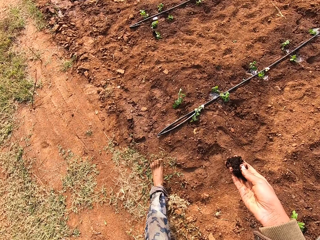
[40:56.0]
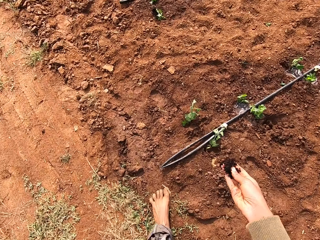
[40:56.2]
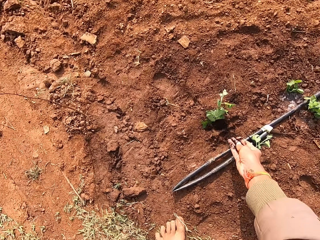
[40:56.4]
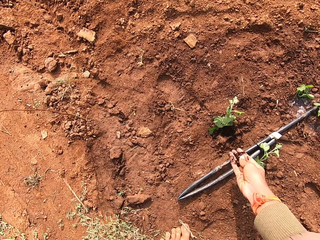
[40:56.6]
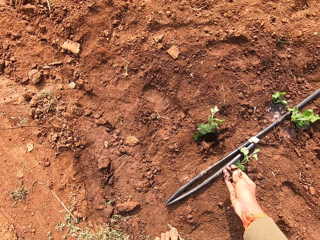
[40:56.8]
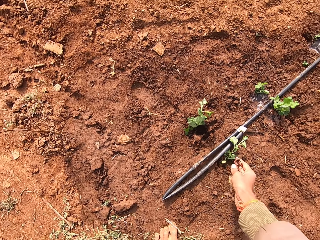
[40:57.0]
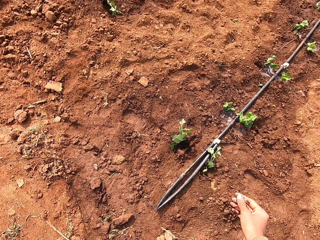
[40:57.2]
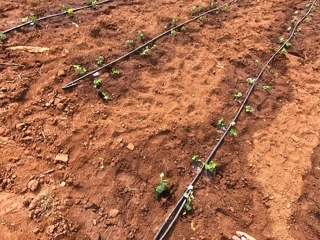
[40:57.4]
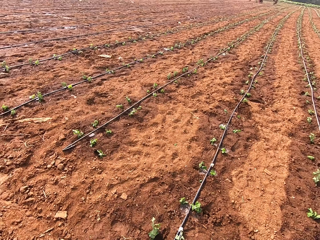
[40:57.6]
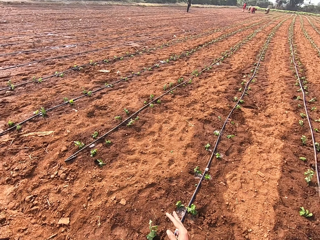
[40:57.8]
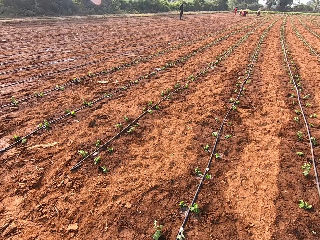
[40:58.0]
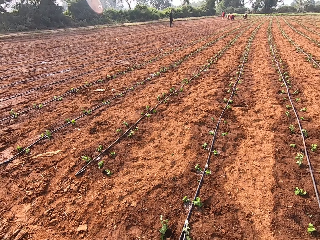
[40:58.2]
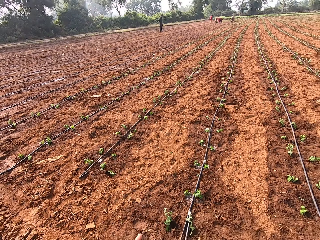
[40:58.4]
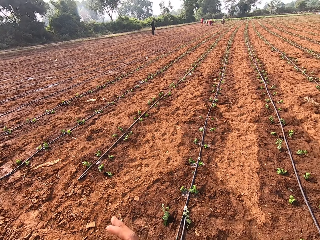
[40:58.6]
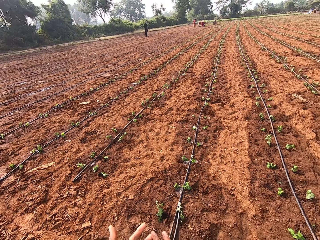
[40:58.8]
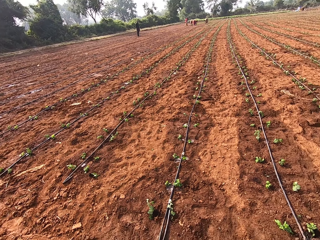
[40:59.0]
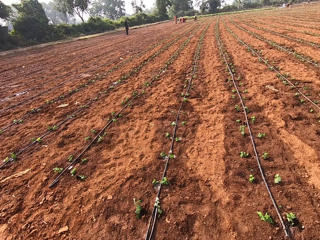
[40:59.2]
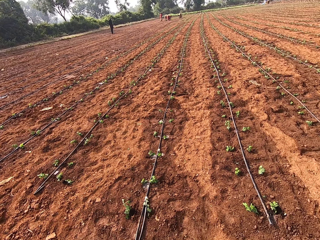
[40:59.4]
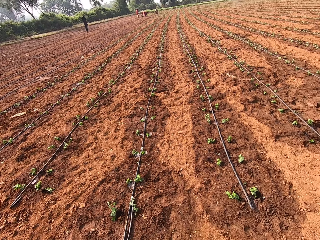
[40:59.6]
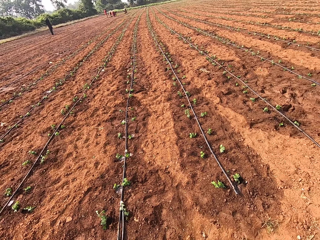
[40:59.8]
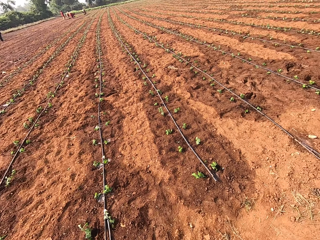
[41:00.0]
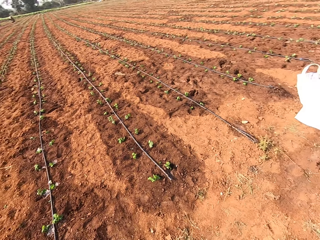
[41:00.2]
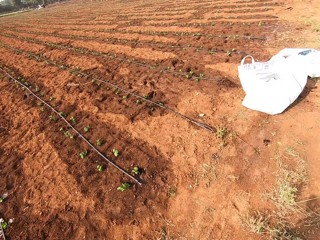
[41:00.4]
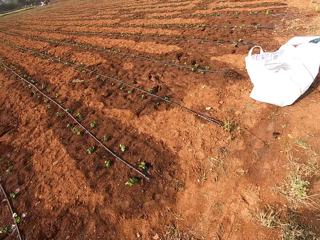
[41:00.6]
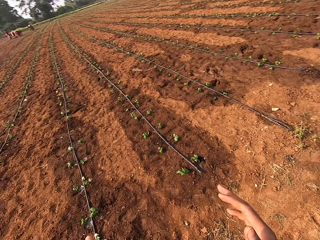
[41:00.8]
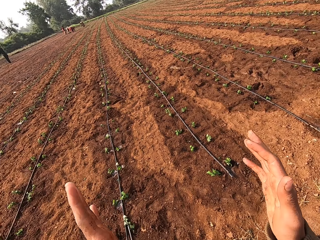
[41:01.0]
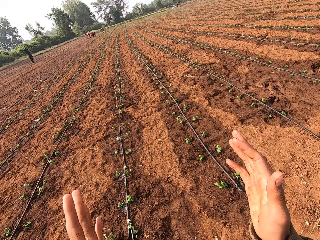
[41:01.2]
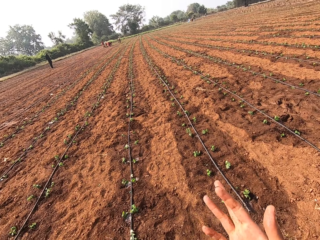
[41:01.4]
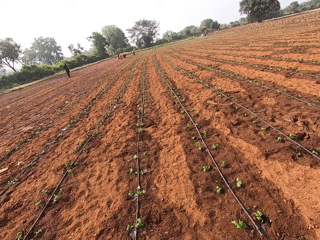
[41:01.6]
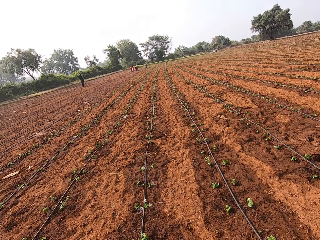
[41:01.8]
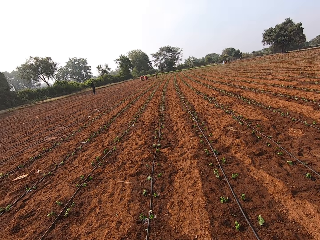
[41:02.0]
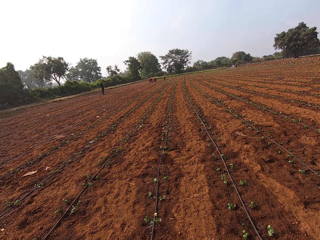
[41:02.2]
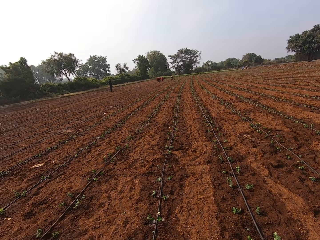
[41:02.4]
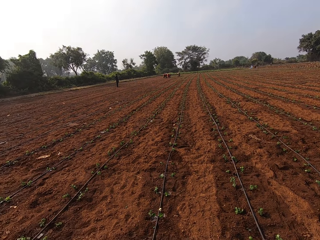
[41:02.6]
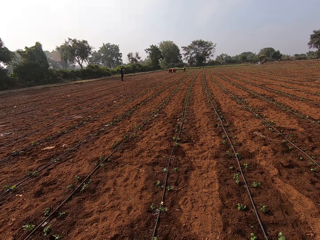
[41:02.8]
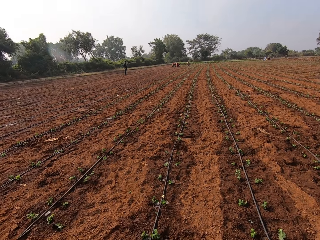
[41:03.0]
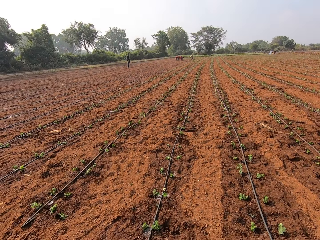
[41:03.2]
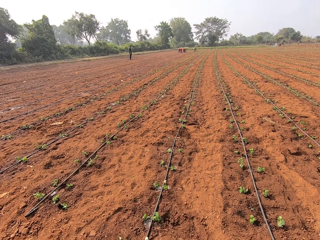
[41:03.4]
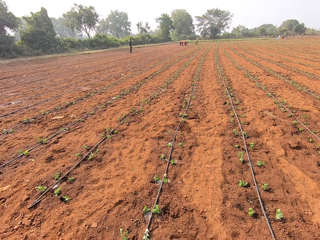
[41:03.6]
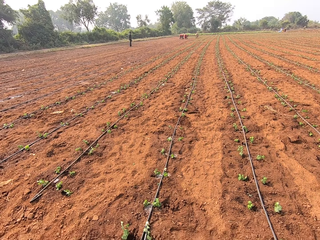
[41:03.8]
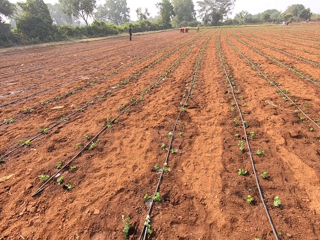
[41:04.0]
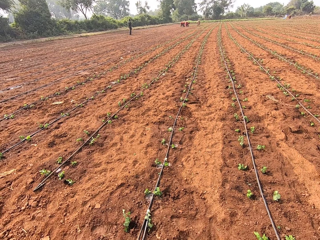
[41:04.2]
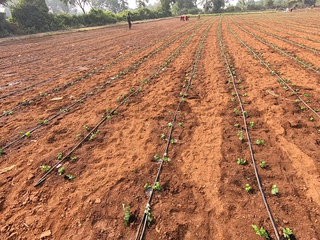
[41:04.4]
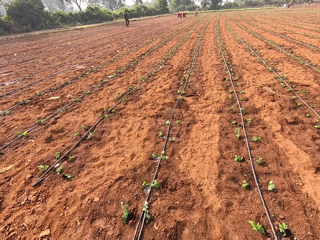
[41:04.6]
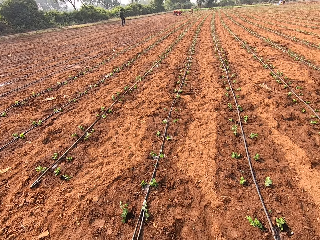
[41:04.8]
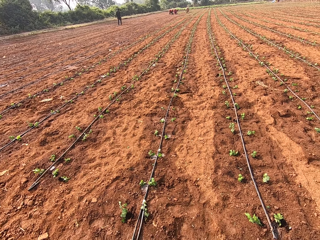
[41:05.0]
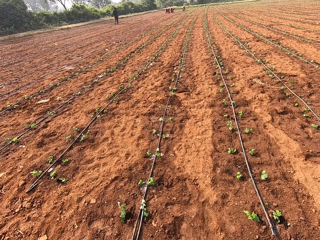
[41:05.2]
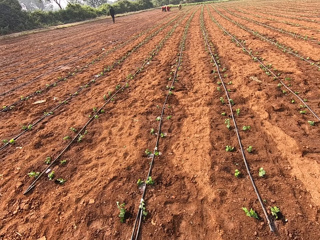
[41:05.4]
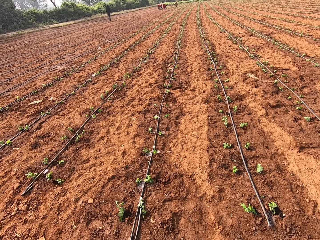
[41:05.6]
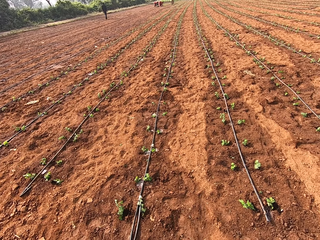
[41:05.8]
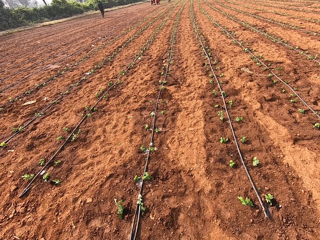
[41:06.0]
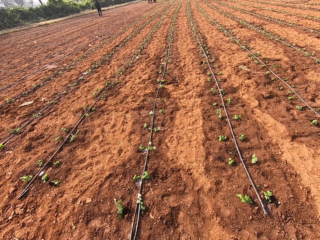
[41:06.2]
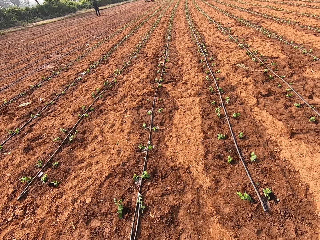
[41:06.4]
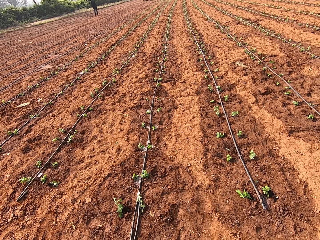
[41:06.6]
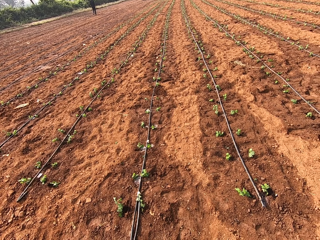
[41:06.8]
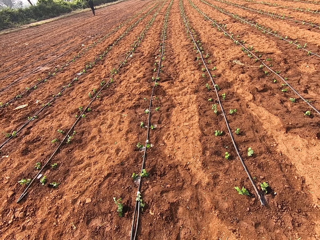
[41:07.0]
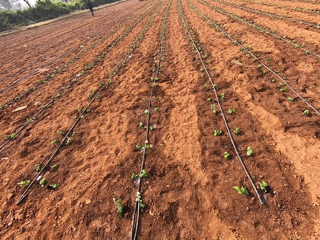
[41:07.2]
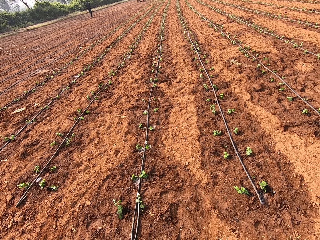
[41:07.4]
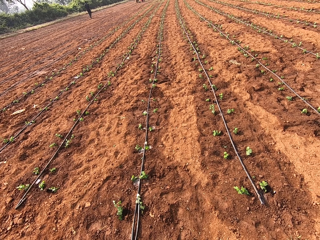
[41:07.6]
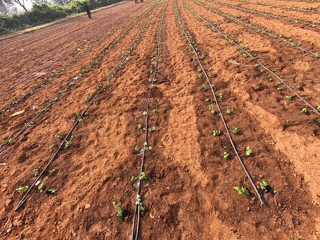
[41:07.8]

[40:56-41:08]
The camera wearer throws the soil on a vegetable on the farmland with his right hand. He pours the soil in the ground. He looks at the farm. He converses with a woman. The camera wearer looks at the farm.

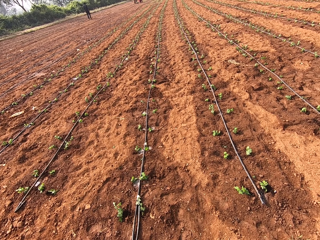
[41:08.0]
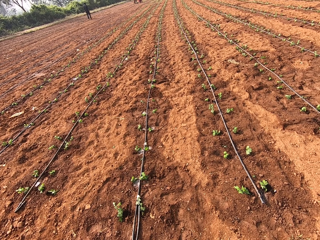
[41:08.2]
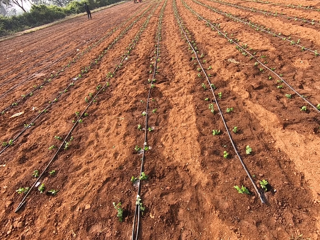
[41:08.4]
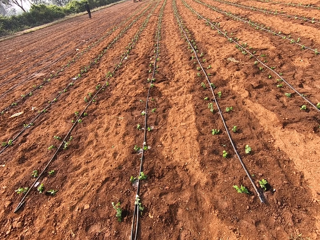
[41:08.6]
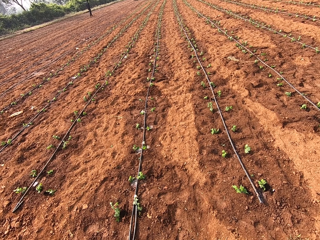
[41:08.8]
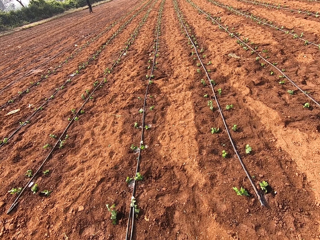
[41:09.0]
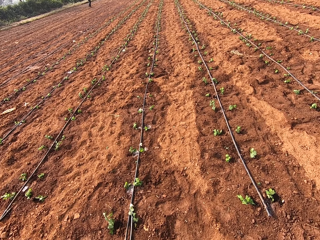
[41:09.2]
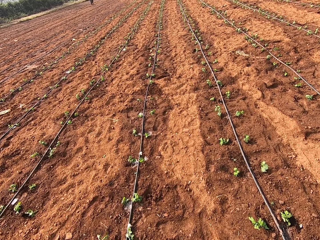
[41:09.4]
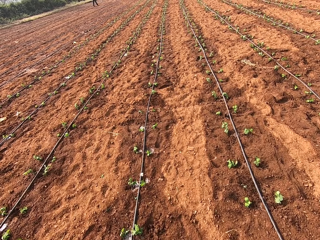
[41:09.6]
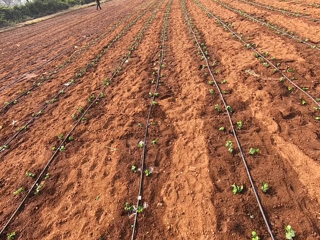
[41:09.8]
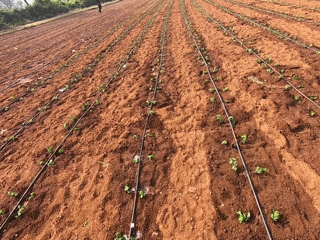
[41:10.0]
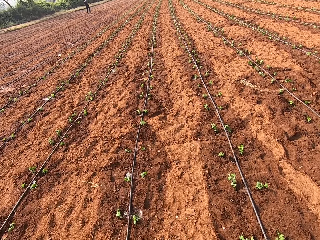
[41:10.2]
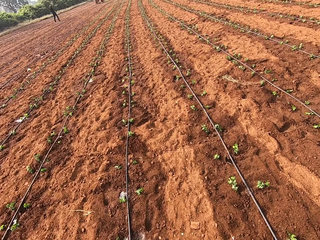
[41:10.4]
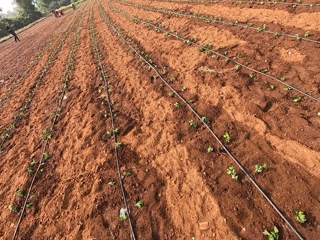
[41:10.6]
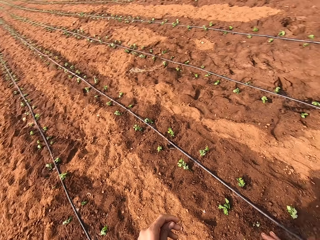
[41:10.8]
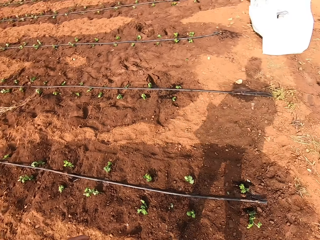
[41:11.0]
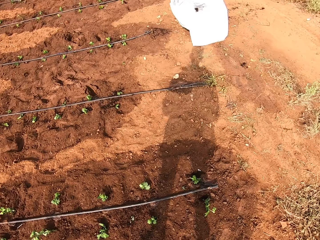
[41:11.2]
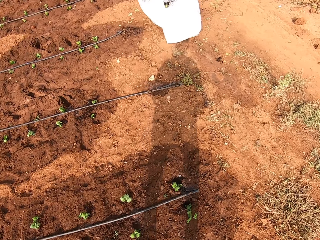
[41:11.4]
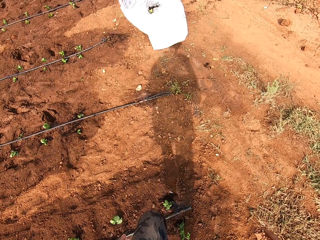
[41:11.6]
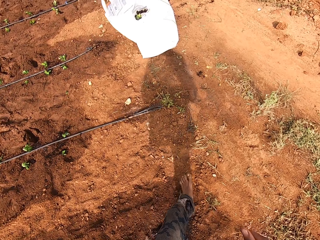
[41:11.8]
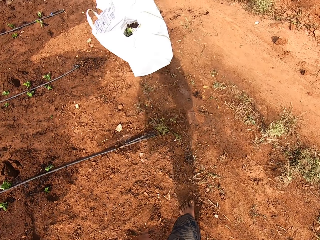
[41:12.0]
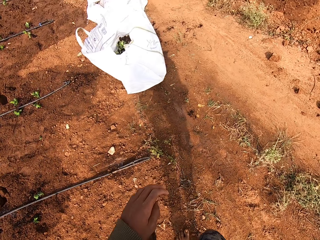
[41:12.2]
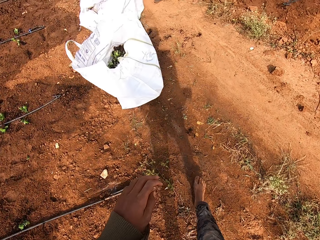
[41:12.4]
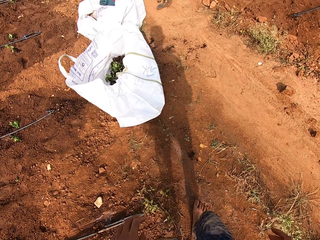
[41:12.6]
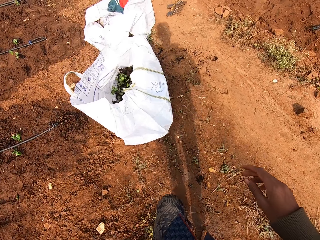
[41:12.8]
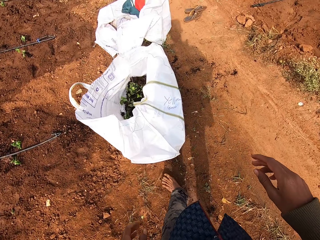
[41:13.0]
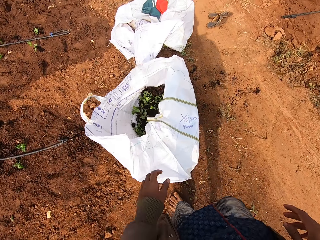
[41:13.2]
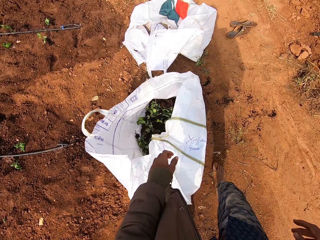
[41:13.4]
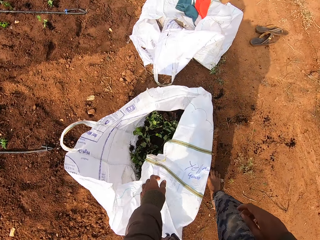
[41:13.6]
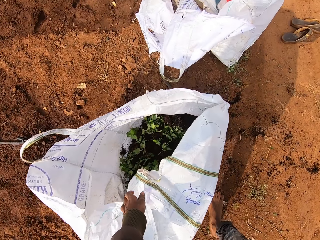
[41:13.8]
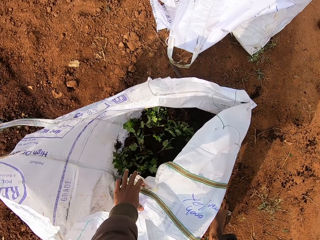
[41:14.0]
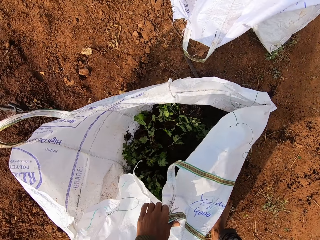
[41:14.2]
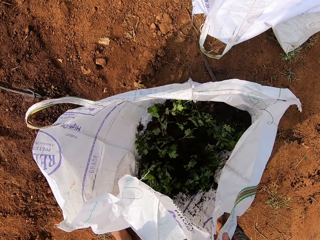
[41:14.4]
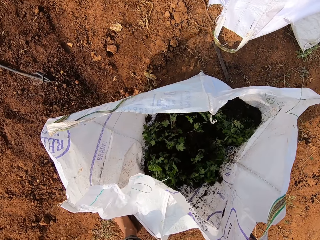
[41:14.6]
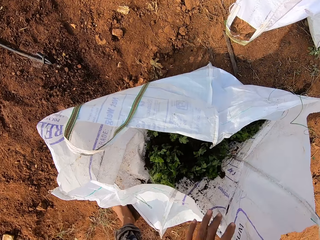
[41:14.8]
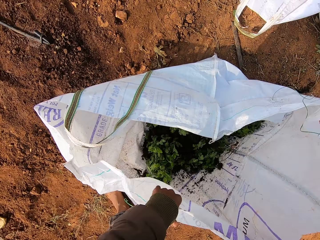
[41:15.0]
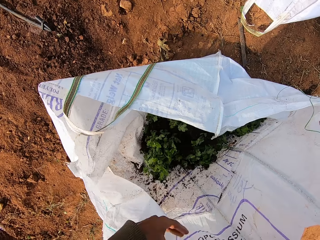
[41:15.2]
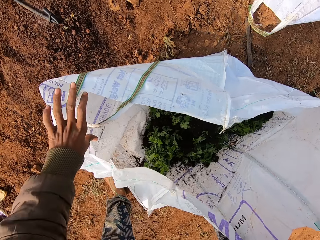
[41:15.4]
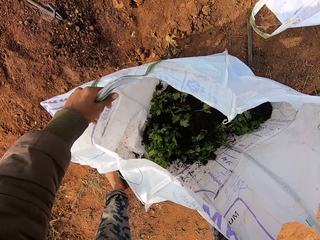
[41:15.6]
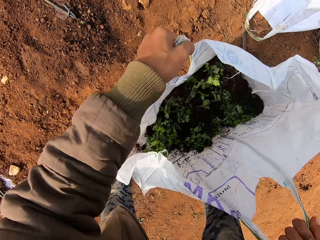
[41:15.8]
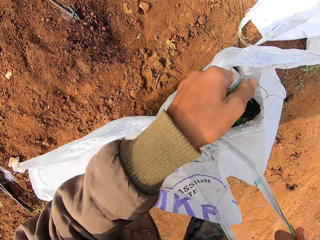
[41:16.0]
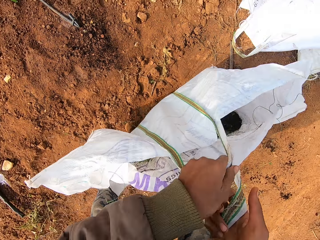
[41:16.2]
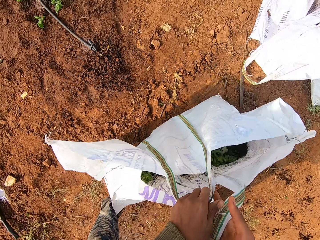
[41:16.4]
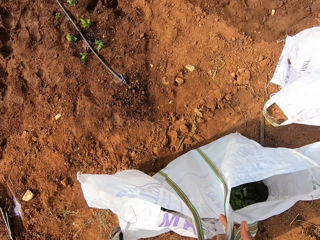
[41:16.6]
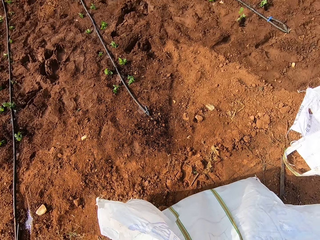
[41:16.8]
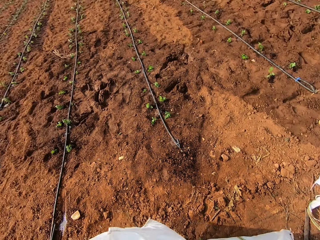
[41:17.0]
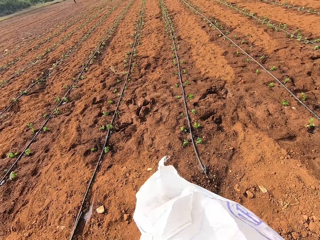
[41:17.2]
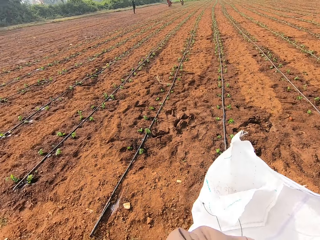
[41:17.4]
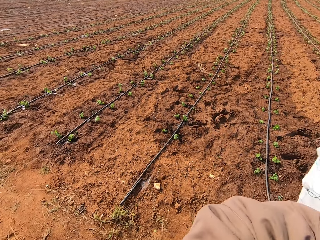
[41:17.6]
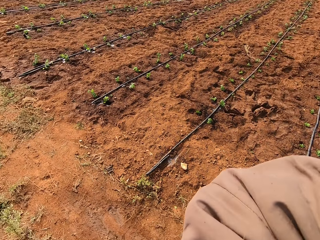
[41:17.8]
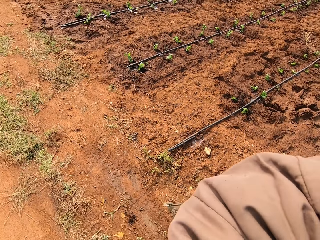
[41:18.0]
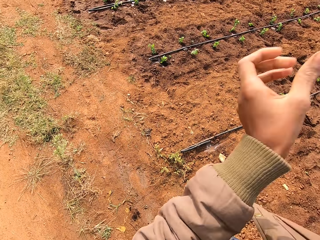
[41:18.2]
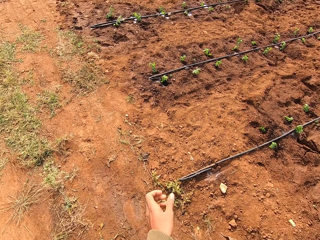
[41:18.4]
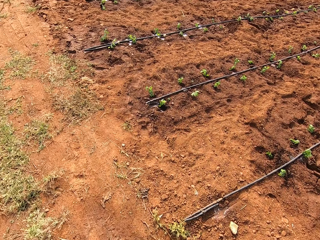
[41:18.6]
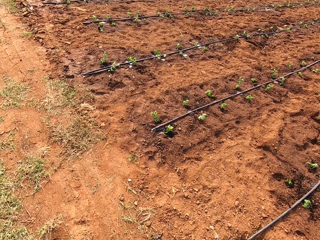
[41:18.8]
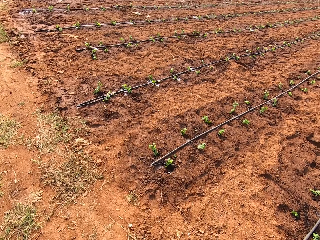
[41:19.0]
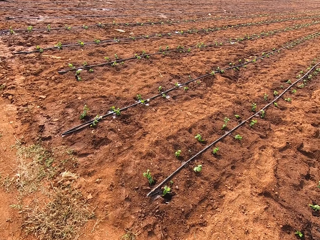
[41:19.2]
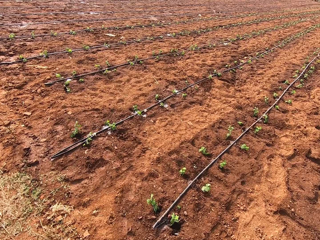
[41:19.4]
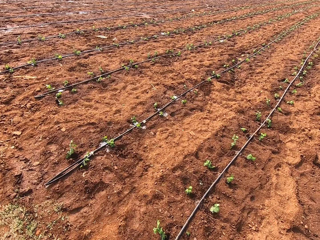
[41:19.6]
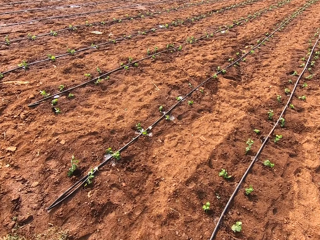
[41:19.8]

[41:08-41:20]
The camera wearer converses with a man. The camera wearer walks towards the sack on the farmland. They pick the sack from the farmland with both hands. They open the sack. They walk on the farmland.
